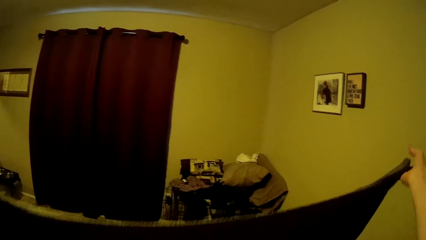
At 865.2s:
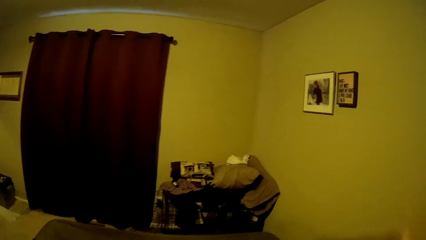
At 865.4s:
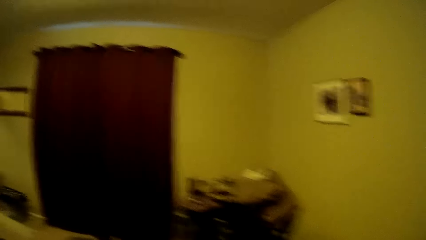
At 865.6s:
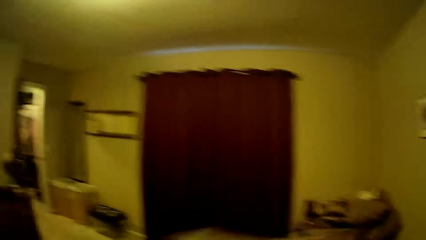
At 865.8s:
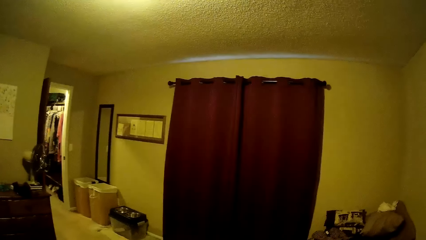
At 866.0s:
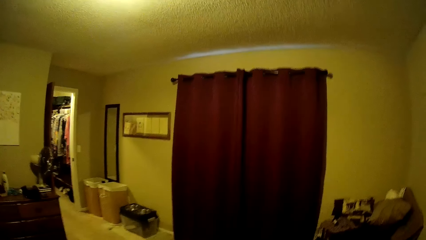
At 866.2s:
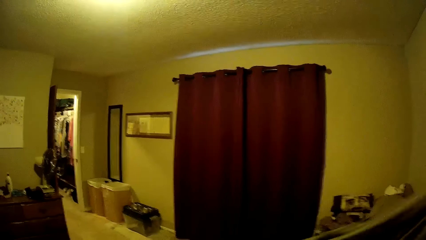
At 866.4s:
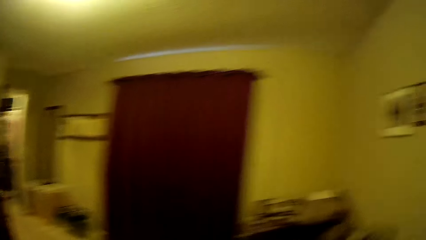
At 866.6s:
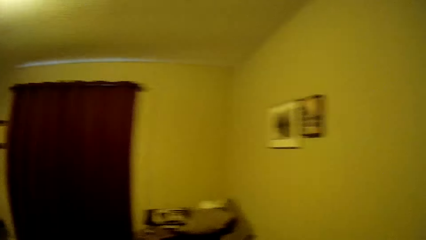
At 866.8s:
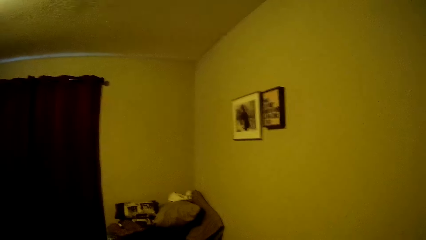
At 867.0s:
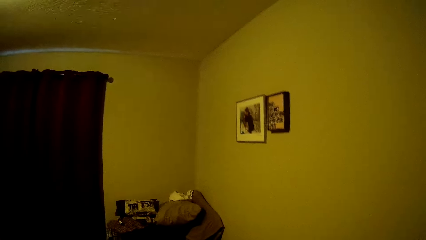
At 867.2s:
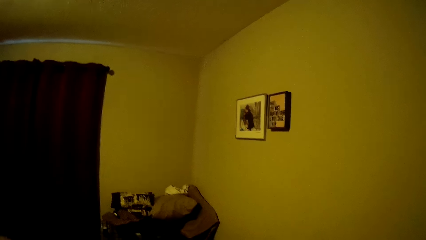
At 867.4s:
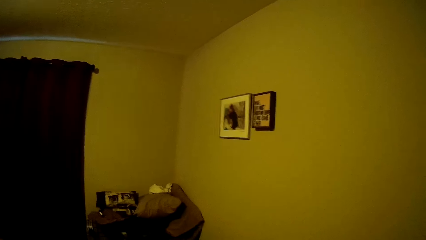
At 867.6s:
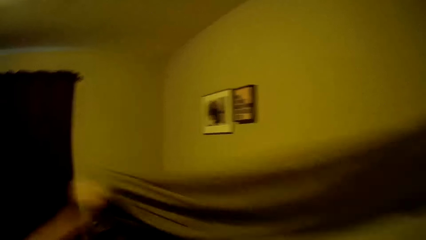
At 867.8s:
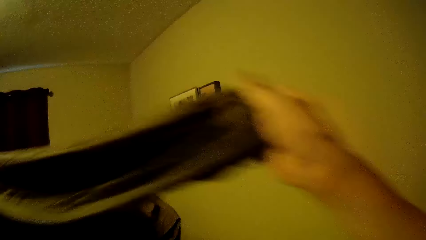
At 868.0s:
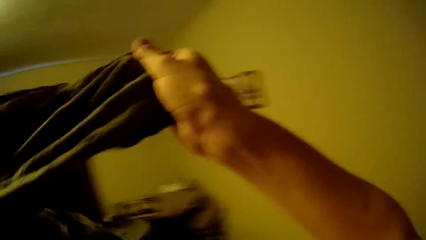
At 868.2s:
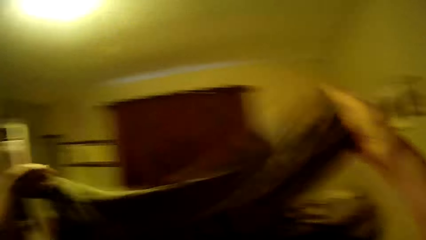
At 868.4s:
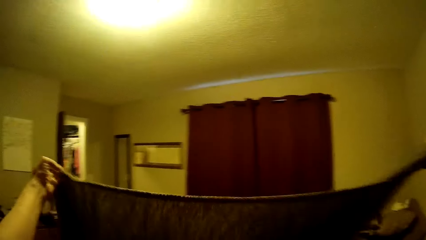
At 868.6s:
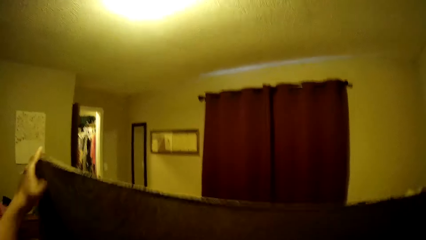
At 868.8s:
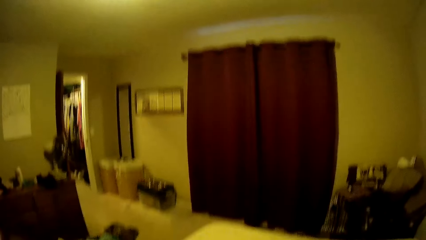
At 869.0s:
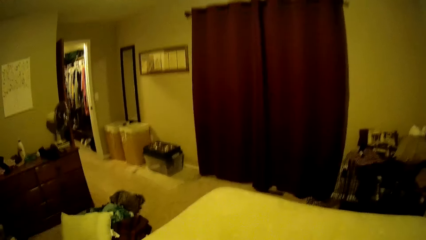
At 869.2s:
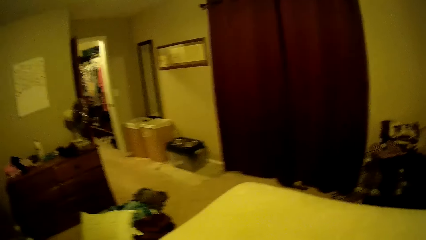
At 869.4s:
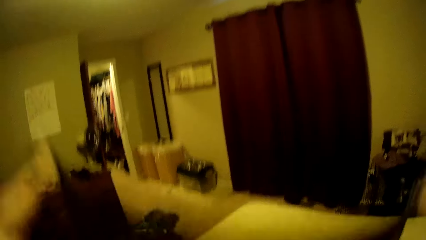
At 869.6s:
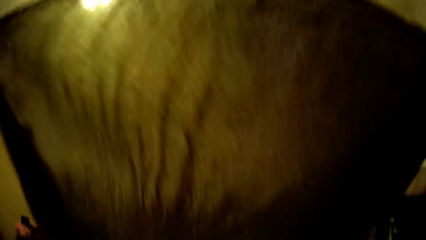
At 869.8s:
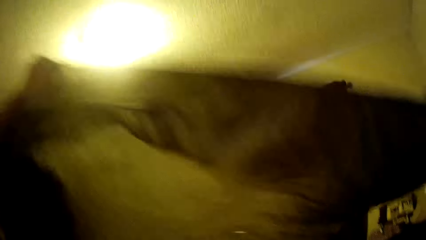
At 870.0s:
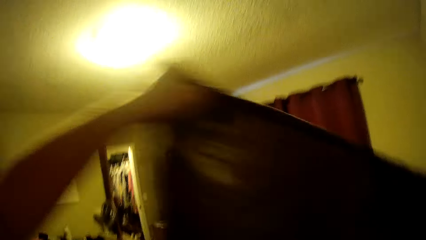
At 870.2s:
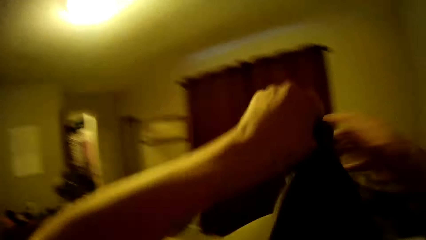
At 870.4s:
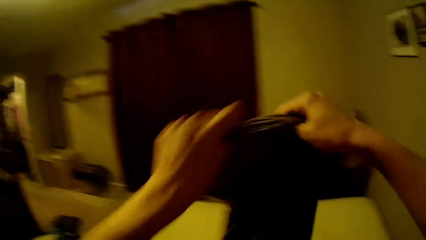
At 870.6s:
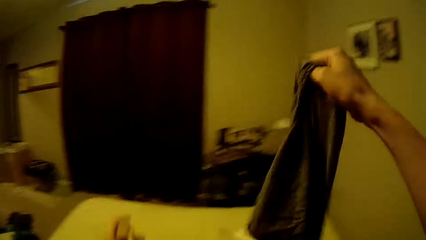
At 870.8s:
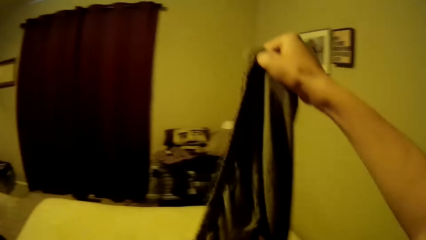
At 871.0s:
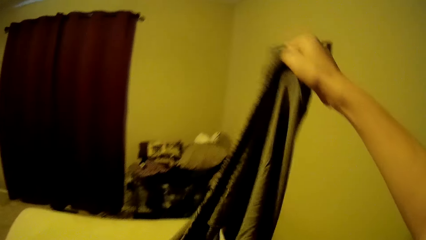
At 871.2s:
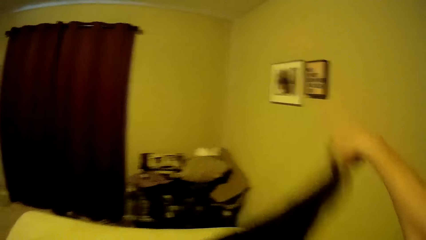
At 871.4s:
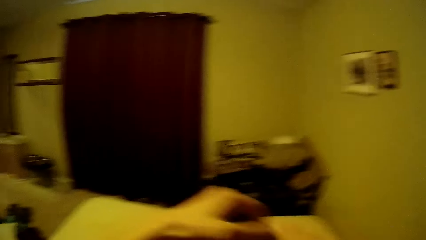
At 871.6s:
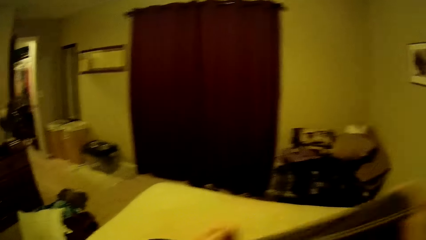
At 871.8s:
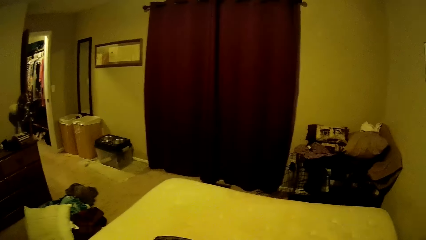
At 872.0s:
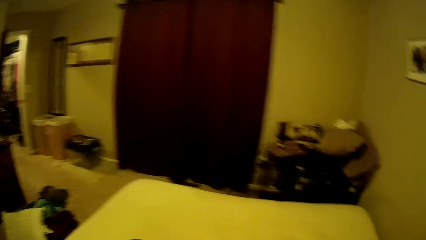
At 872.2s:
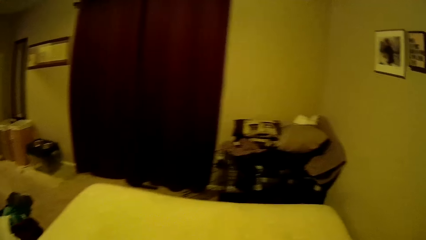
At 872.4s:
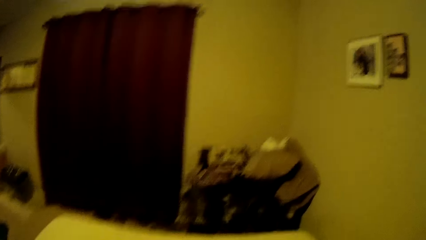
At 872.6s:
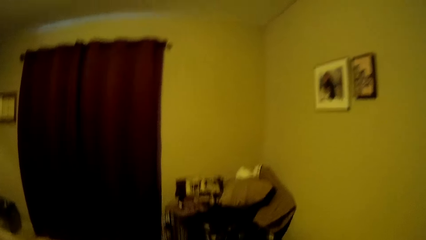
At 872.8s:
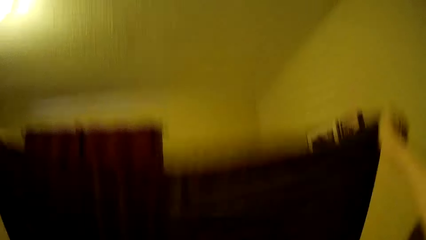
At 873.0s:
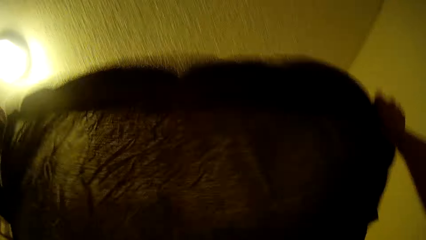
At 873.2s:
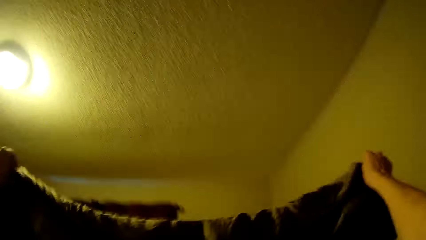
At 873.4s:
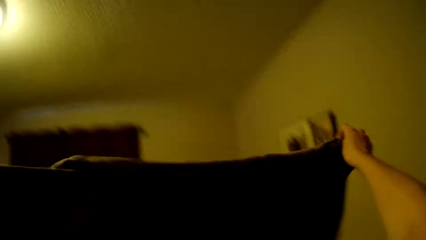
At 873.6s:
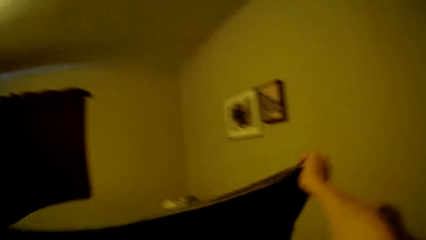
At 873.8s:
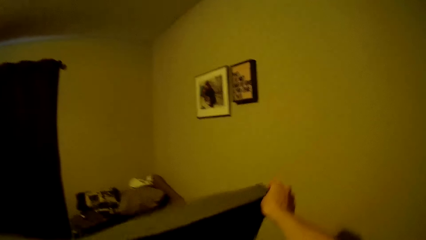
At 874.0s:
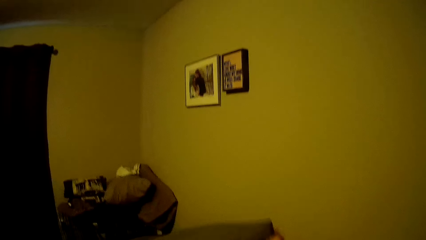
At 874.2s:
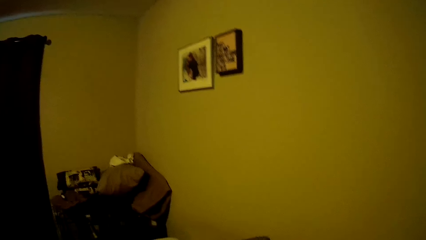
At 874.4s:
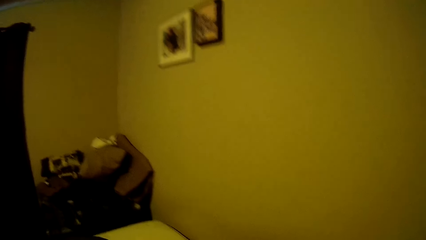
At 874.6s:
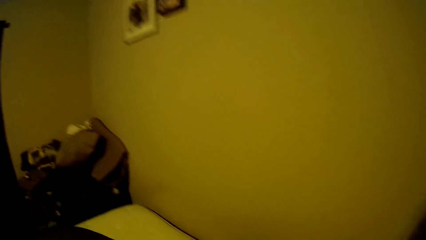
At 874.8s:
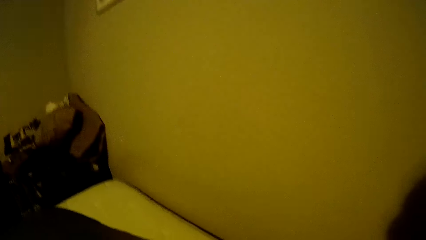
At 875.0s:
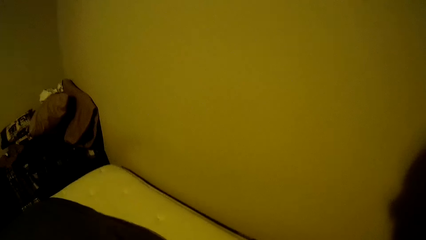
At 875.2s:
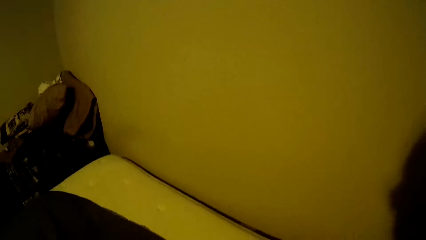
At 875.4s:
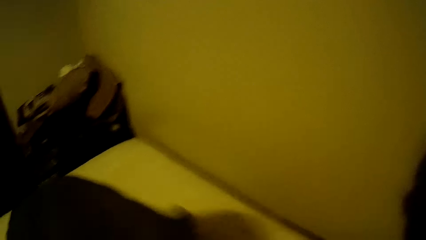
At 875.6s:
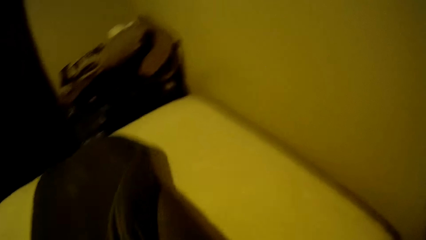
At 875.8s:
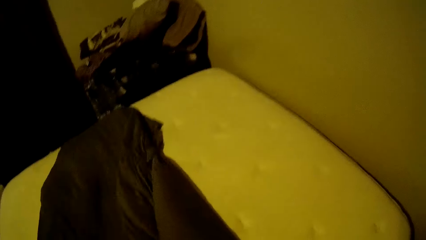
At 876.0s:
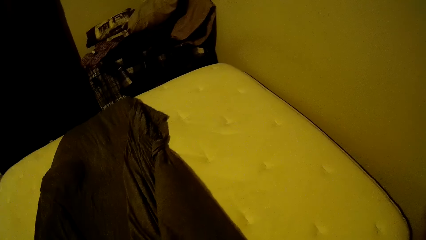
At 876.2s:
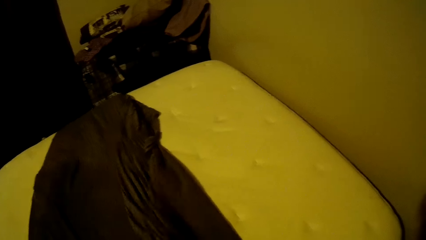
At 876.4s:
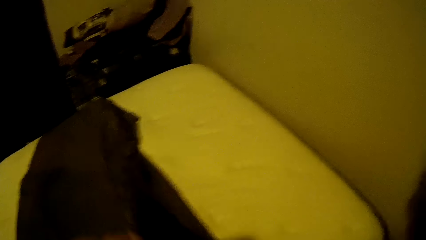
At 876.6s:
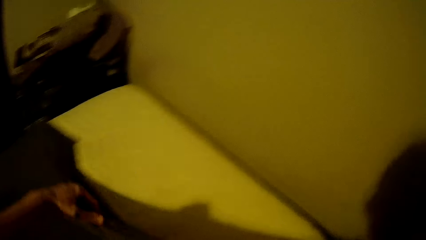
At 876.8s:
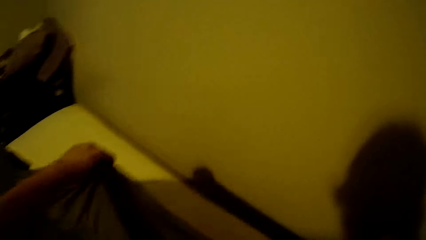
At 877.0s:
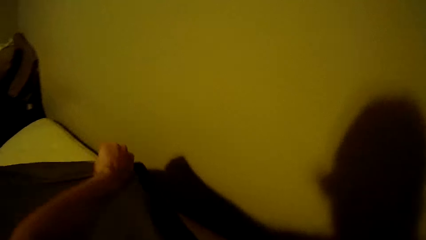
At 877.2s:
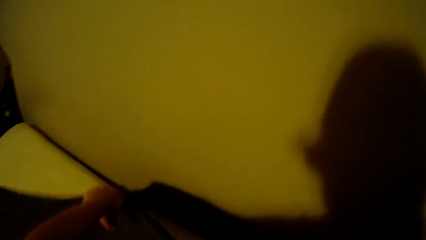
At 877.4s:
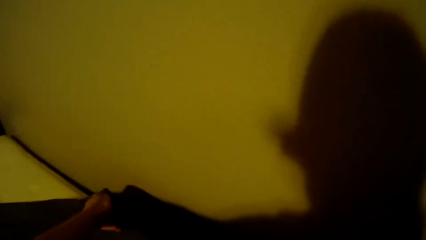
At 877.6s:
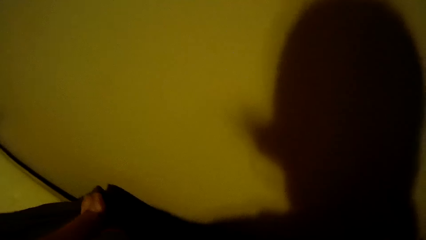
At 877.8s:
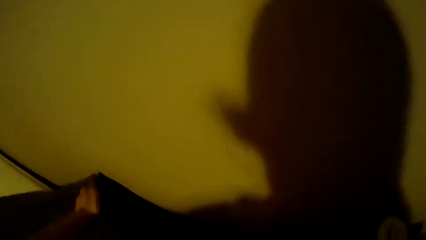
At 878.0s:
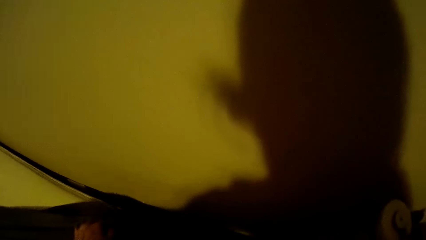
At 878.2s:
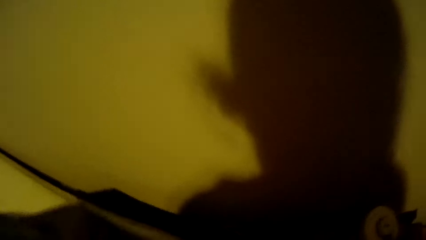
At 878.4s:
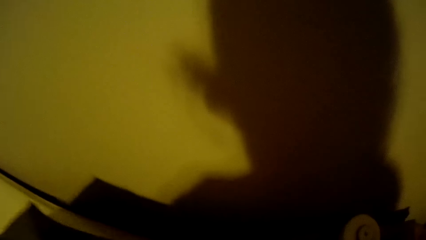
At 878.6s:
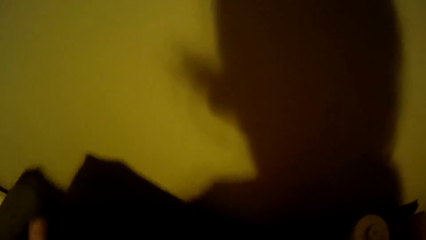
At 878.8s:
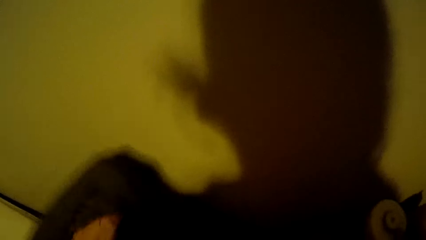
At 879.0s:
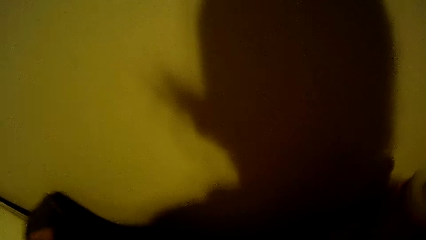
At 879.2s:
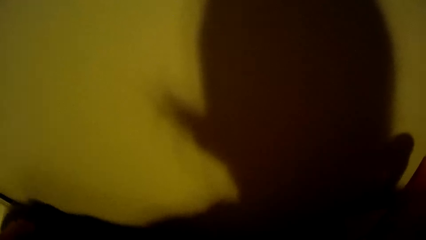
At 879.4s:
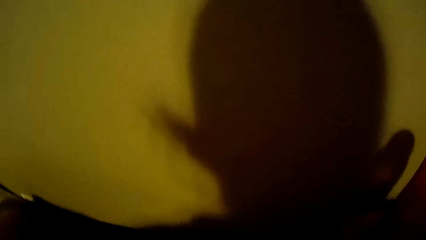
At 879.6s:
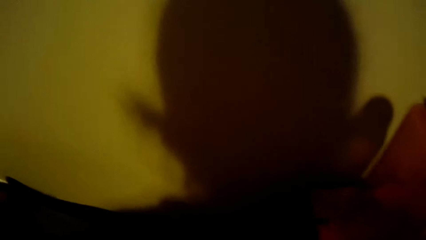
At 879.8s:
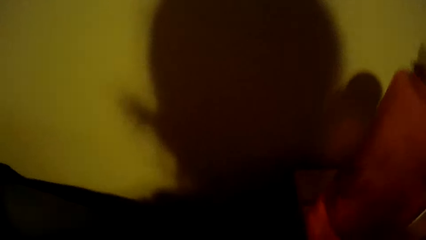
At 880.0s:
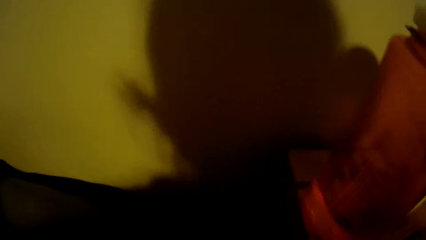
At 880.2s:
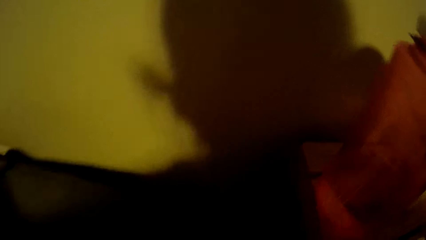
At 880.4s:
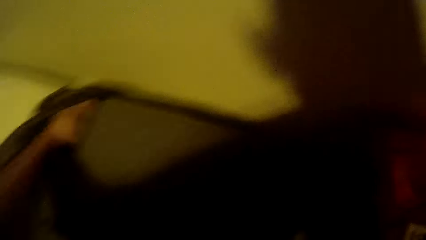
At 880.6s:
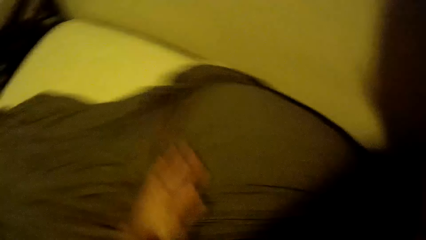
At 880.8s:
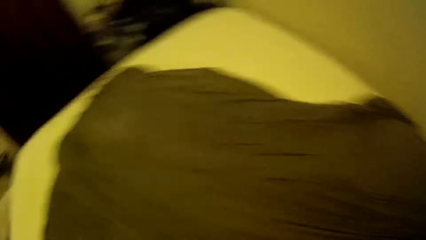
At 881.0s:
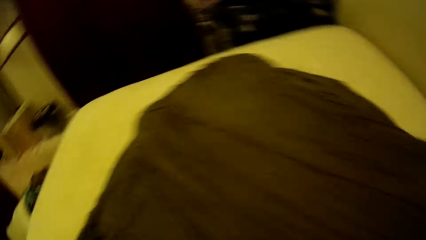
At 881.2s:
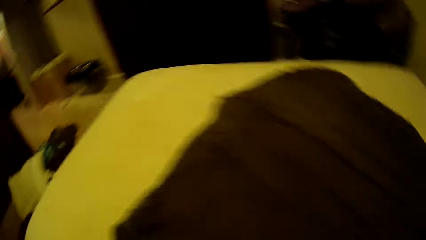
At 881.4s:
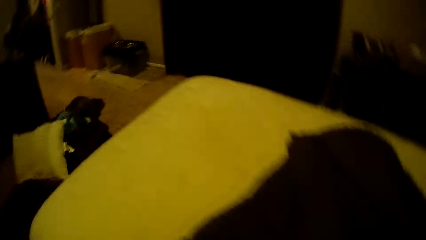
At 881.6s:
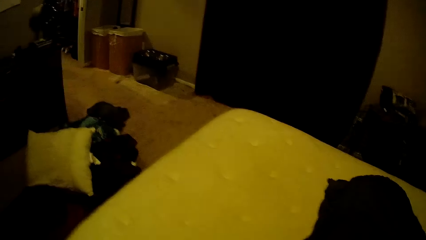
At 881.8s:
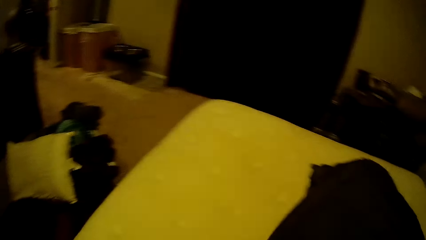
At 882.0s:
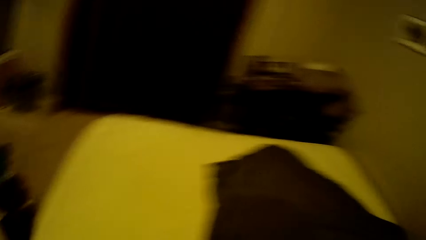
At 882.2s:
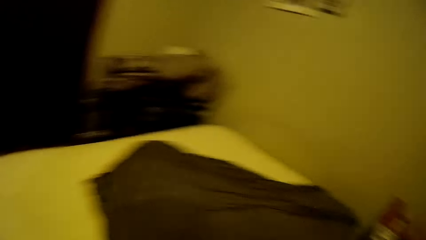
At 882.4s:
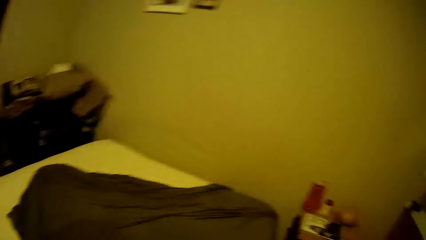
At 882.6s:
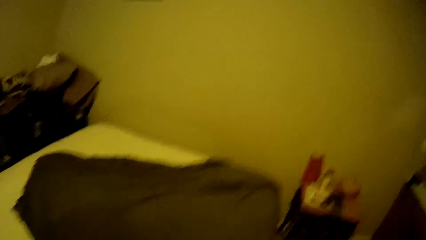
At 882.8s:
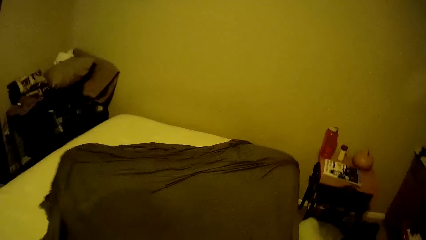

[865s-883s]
The camera wearer removes the bottom sheet. They hold the brown bedsheet. They turn the bottom sheet around. They lift the bottom sheet up. They lower the bottom sheet. They lay the brown bedsheet on the bed. They spread the bottom sheet evenly.
